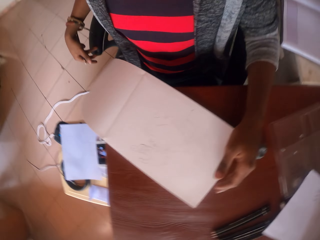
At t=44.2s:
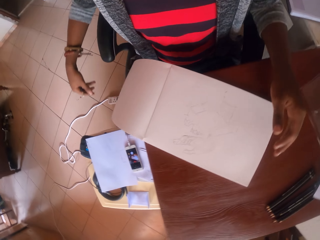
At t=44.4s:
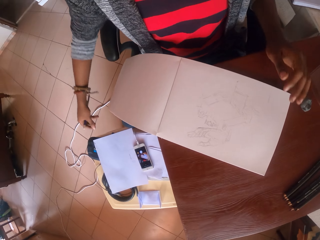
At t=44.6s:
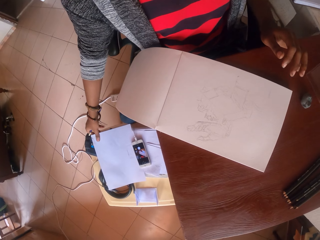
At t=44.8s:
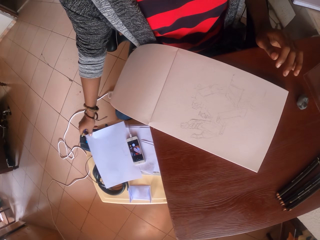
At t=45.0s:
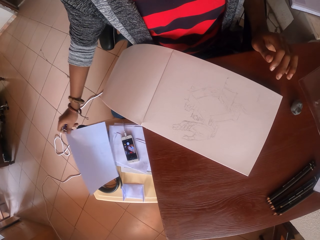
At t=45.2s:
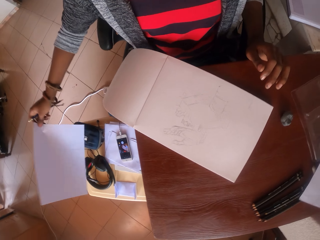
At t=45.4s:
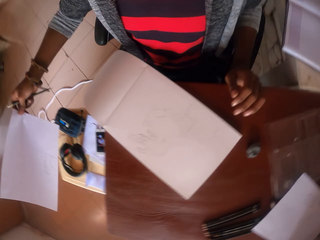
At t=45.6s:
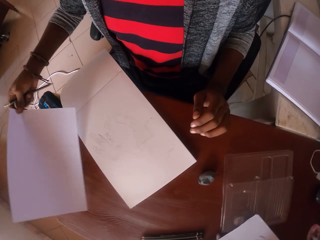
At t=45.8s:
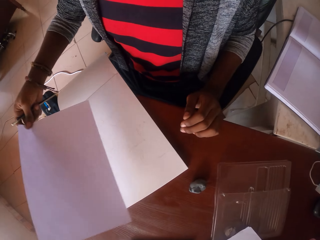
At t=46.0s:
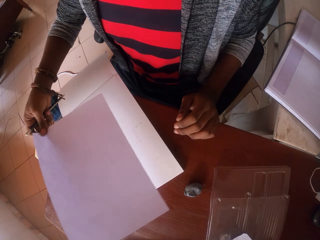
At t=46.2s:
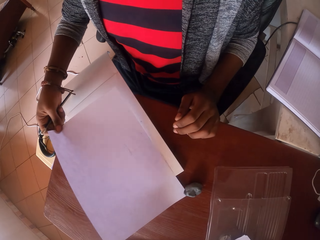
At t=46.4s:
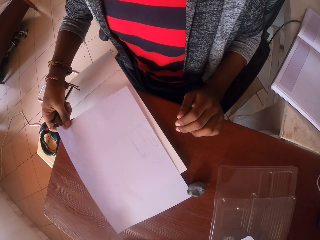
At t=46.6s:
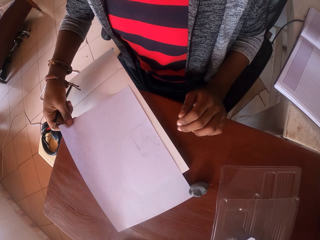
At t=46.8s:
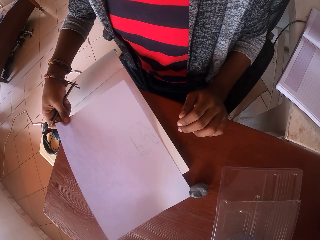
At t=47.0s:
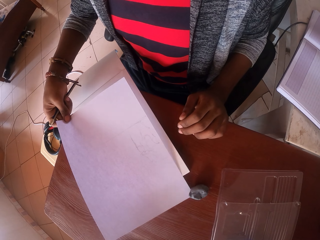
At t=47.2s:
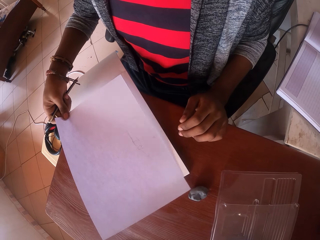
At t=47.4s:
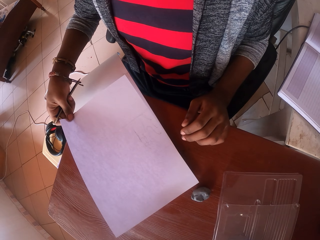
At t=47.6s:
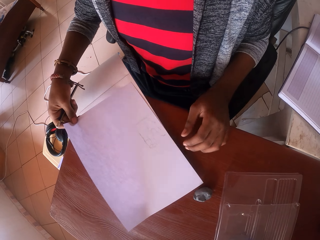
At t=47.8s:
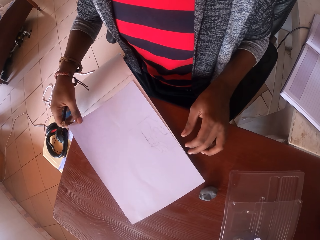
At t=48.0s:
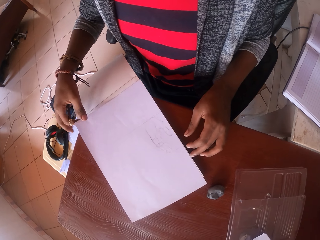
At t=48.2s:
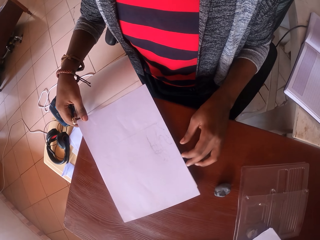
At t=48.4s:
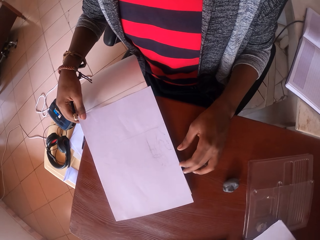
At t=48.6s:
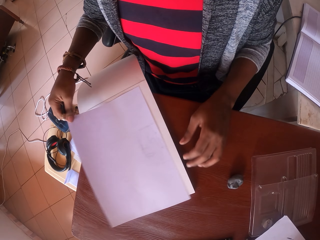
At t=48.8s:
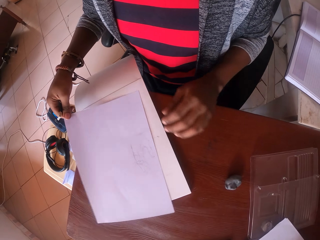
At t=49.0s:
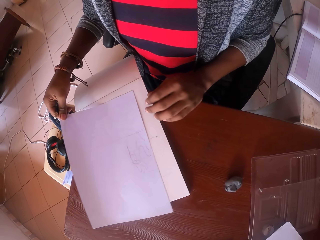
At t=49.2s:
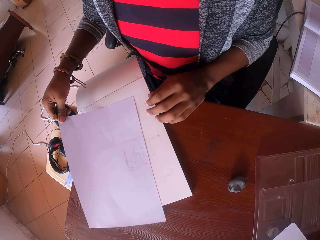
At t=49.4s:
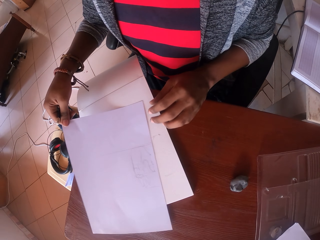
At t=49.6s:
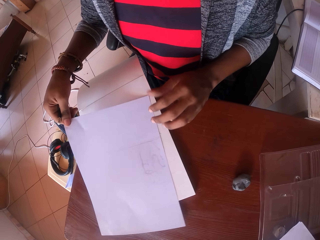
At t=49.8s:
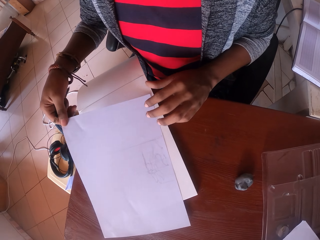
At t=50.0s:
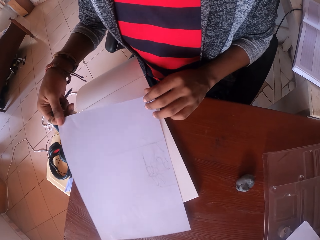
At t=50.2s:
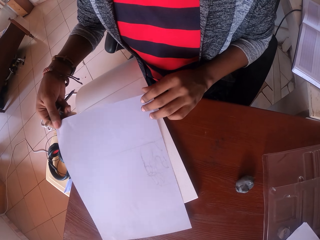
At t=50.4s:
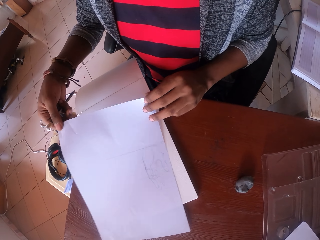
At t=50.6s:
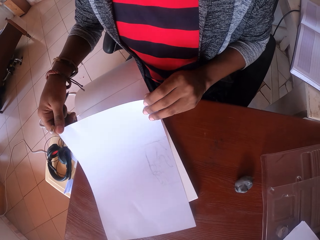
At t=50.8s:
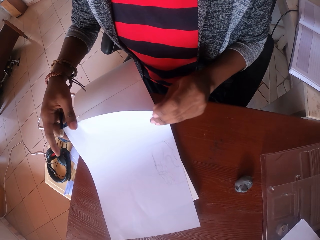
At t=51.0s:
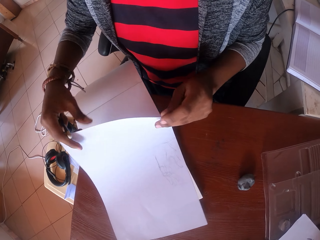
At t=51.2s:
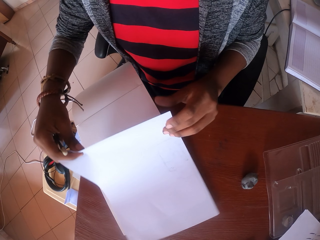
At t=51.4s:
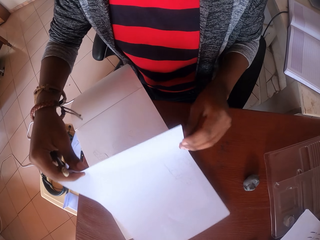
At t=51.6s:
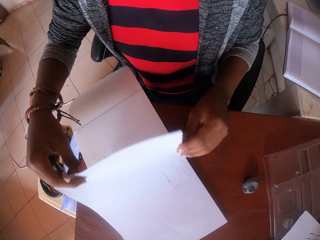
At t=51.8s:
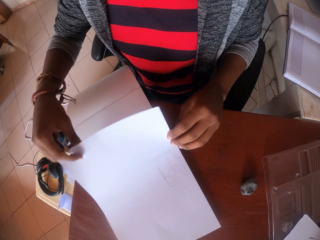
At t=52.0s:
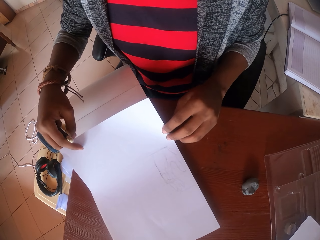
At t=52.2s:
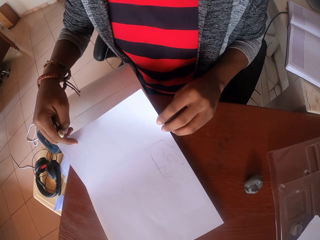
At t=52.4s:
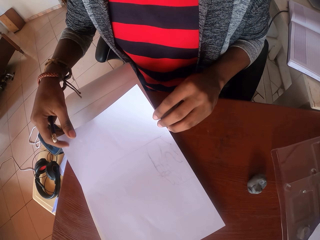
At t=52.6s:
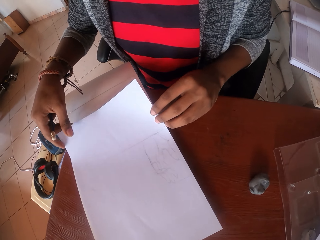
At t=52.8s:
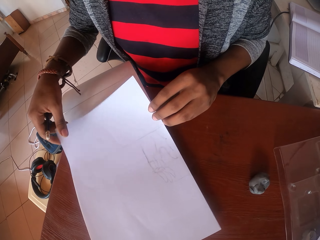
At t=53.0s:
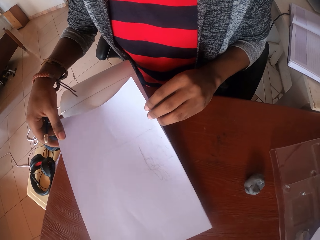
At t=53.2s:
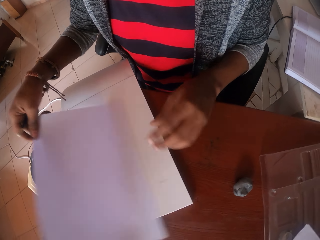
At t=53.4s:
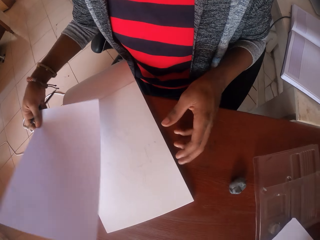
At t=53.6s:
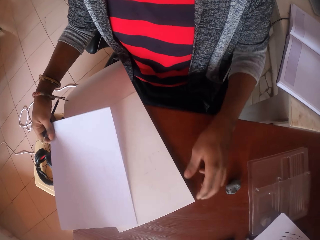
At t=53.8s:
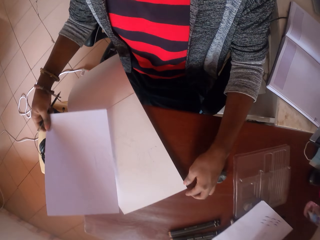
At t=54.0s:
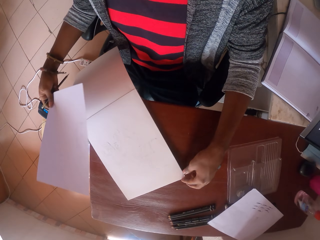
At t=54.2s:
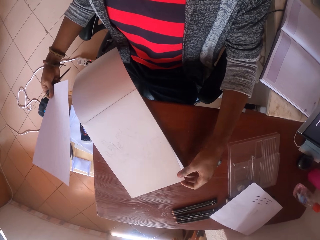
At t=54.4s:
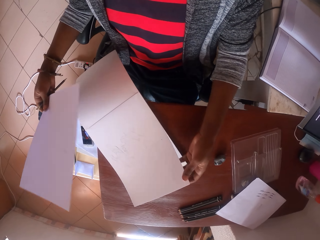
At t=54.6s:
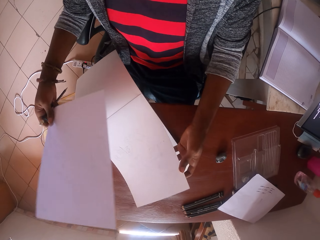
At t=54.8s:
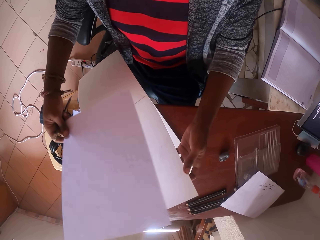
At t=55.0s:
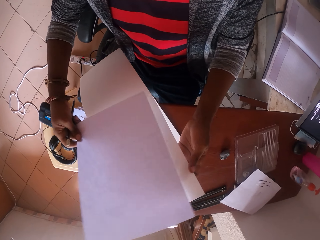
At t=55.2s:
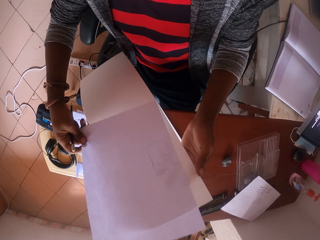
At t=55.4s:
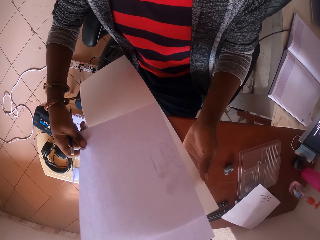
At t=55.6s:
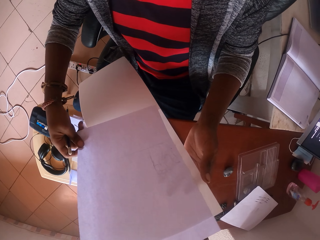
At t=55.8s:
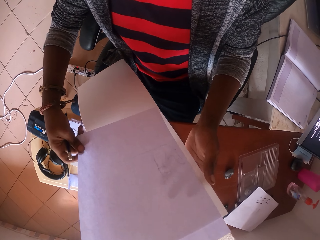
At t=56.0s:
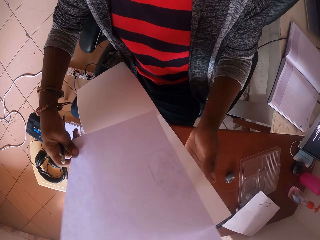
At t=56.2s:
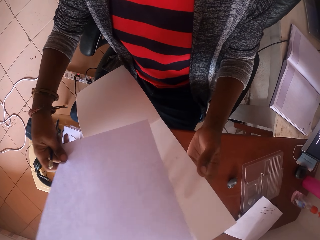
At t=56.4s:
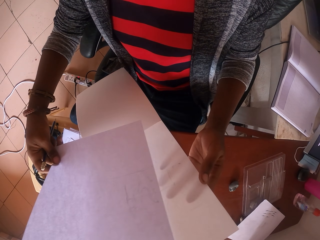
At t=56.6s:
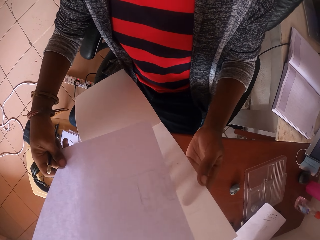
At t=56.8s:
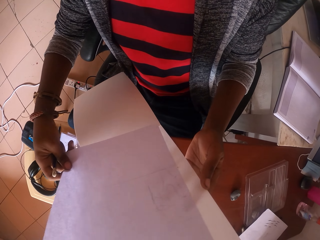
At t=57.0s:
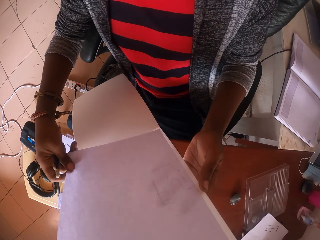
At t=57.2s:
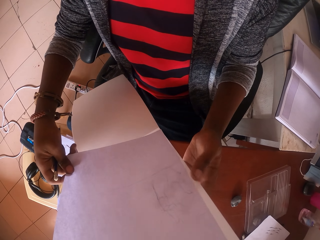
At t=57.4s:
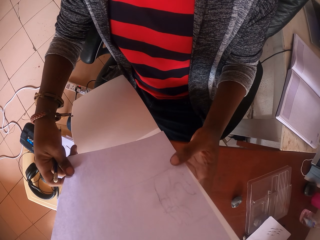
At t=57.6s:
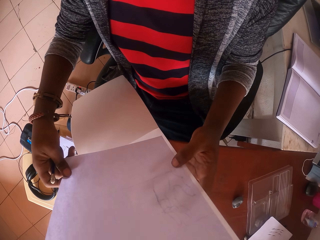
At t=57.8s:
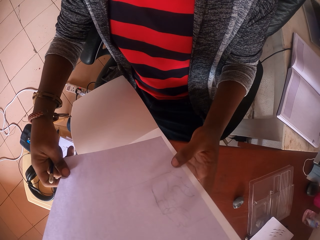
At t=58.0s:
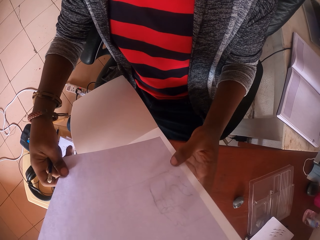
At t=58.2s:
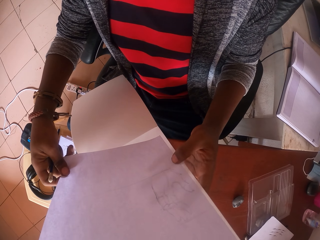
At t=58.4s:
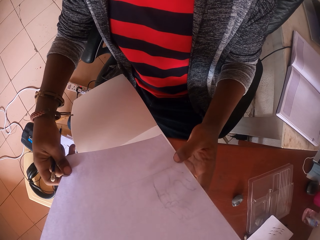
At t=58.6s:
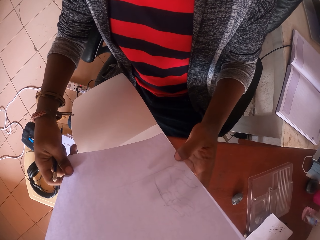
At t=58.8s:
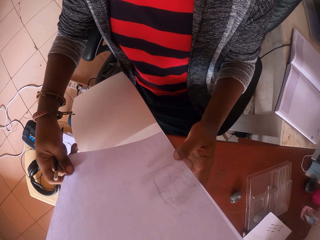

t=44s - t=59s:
The camera wearer picks up the paper from the table with the right hand. They put the paper on the book. They turn the book with the hands on the table. They hold the paper. They hold the paper with the hands. They lift the paper with the hands. They hold the paper with the hands. They lift the paper with the right hand. They hold the page of the book with the left hand. They open the paper on the table. They put the paper on the page of the book. They move the paper with the right hand. They look at the paper.

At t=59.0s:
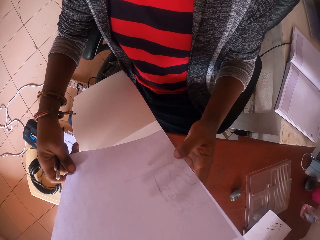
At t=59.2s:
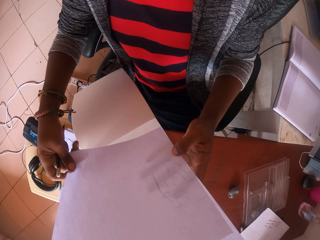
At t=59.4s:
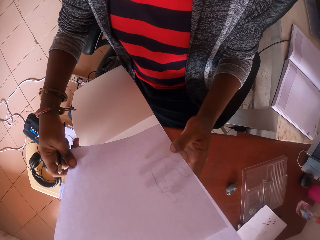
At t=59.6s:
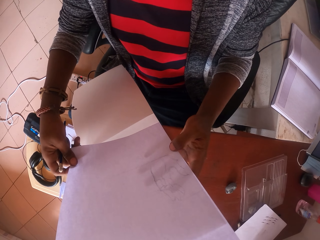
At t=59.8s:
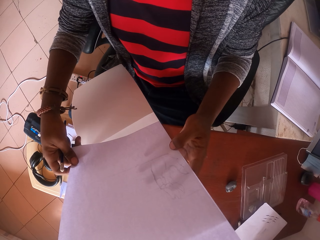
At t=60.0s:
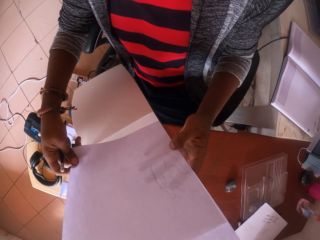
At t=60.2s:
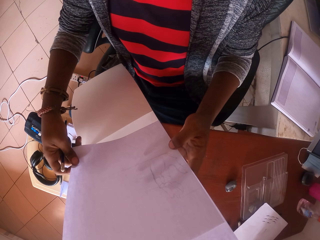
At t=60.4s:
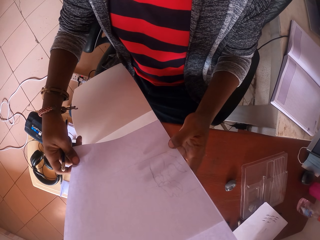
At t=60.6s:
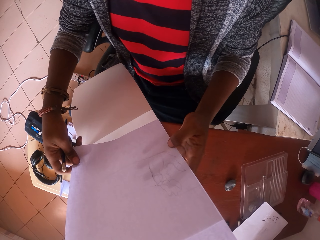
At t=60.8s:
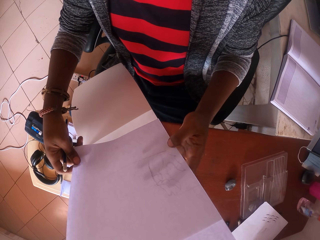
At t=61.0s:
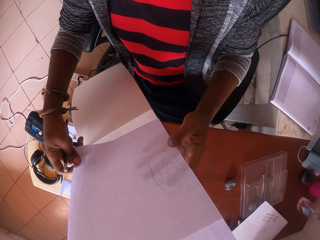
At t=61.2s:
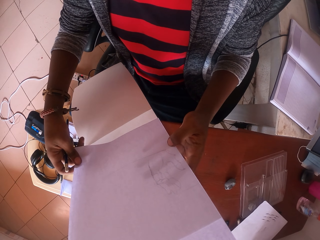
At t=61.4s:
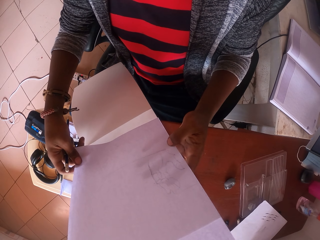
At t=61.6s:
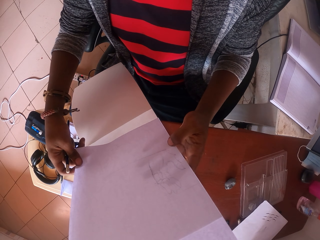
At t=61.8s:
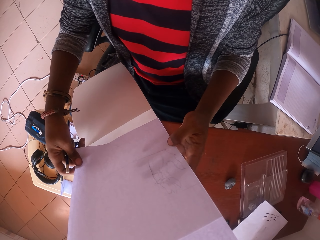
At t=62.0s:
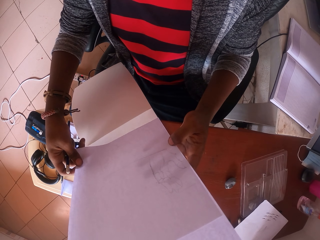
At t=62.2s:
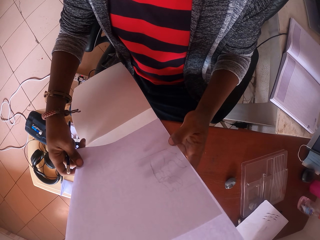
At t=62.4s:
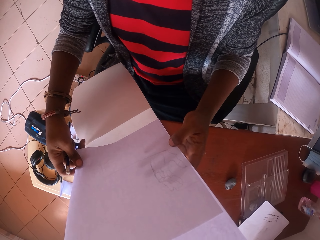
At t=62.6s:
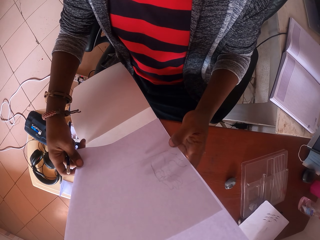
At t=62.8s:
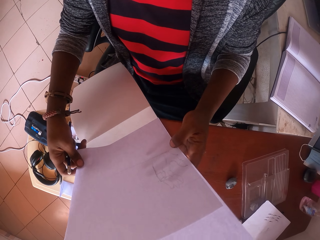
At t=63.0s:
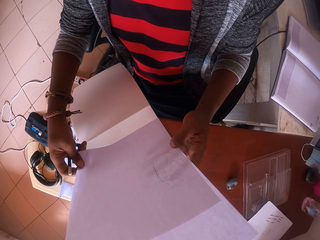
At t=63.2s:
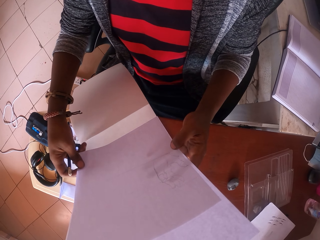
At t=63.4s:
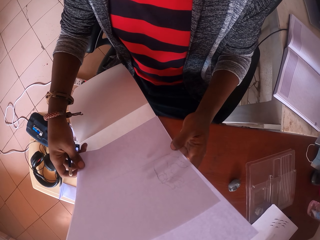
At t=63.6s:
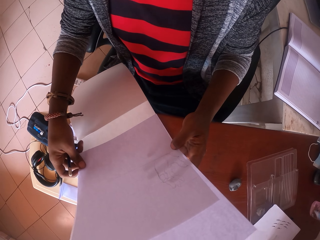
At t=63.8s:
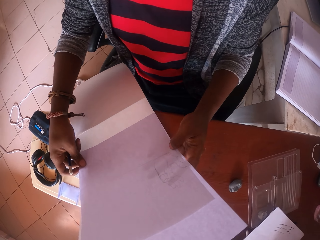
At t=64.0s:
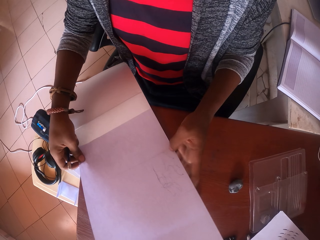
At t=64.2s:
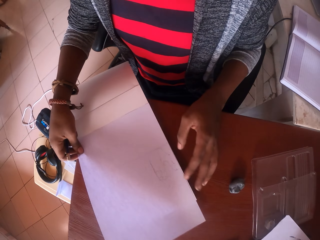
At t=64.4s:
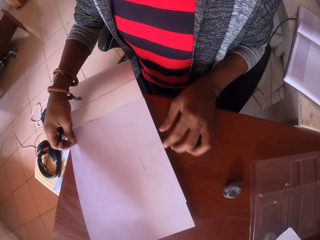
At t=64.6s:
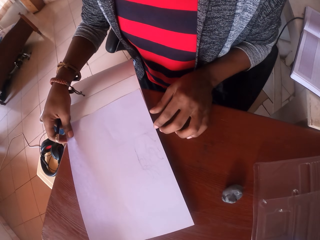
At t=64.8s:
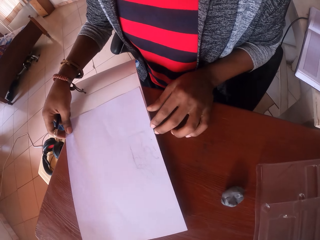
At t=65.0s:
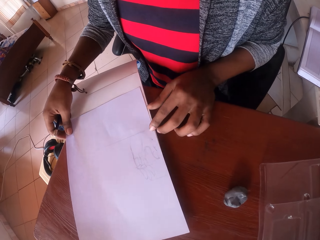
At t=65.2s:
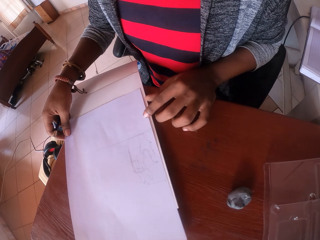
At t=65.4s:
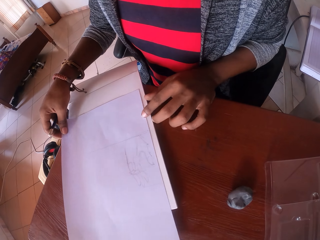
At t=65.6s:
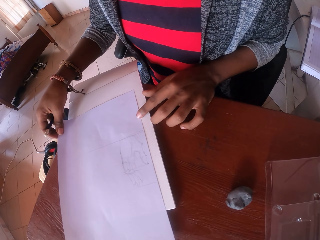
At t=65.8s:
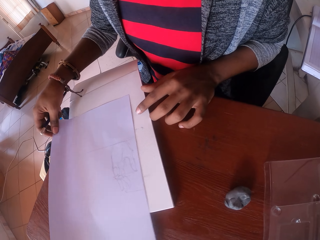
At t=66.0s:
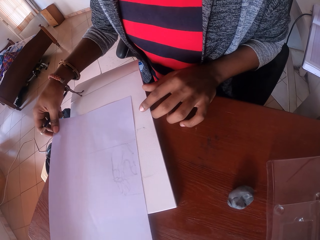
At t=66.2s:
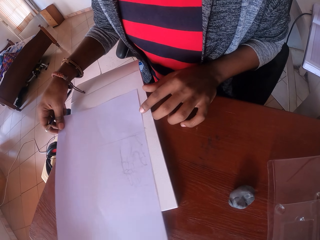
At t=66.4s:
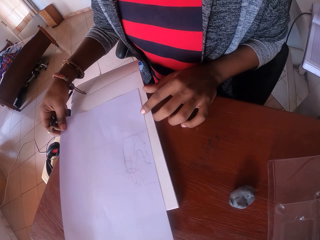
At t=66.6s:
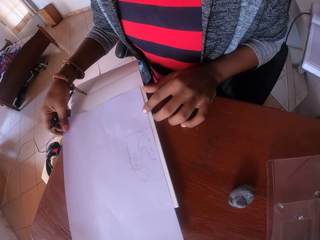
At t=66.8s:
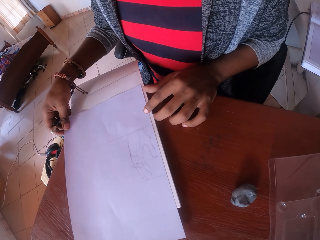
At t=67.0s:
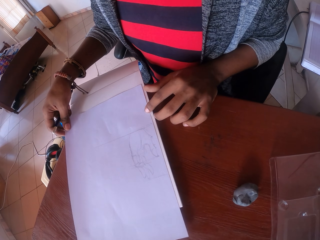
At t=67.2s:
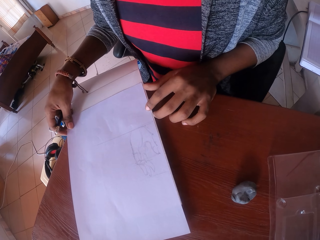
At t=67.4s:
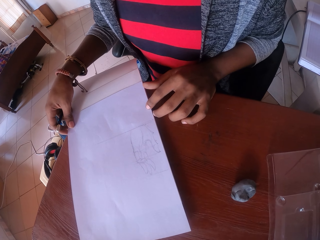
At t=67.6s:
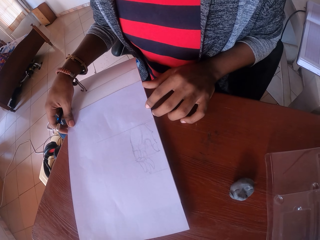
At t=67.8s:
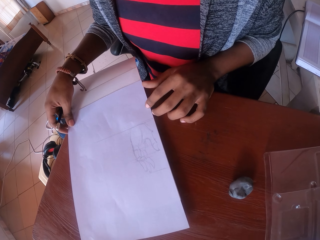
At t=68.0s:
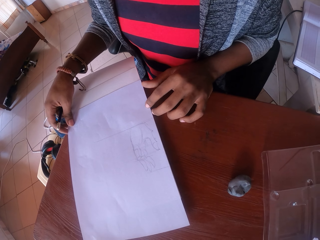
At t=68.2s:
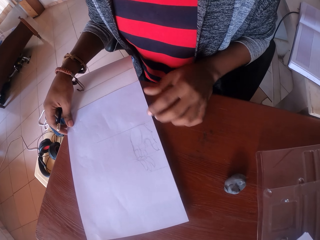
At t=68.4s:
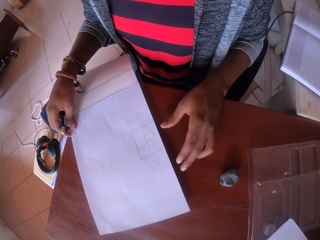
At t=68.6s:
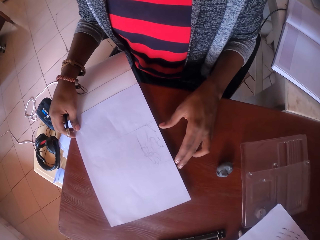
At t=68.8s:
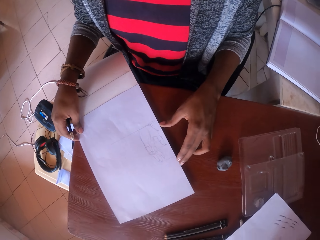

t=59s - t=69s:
The camera wearer puts the book on the table. They move the paper with the right hand. They adjust the paper on the book. They look at the paper.
